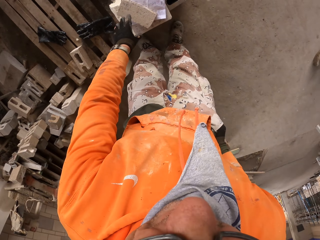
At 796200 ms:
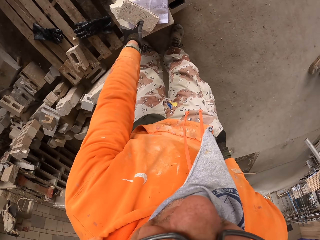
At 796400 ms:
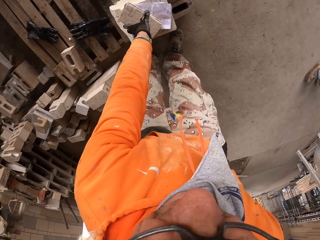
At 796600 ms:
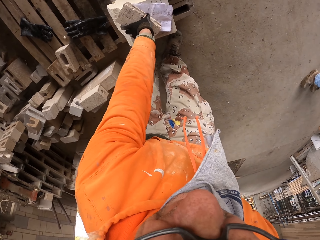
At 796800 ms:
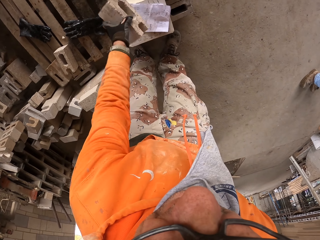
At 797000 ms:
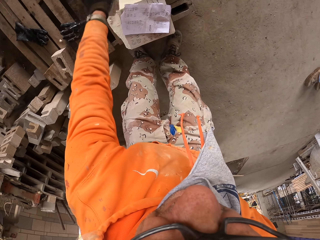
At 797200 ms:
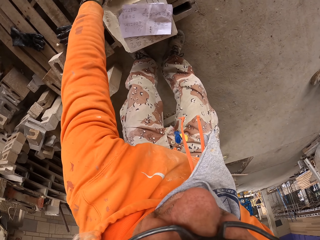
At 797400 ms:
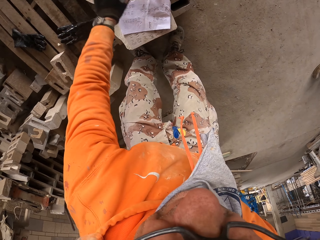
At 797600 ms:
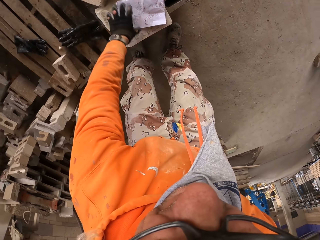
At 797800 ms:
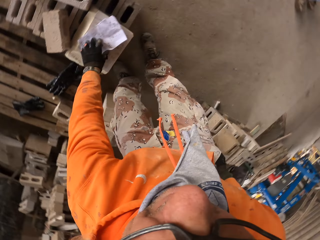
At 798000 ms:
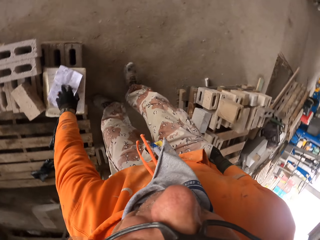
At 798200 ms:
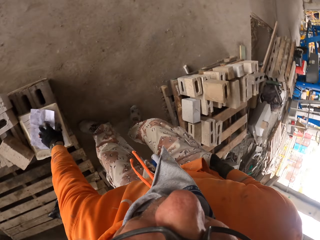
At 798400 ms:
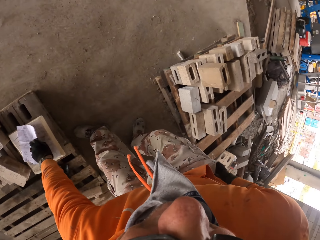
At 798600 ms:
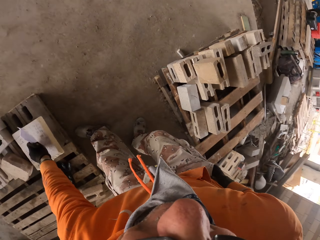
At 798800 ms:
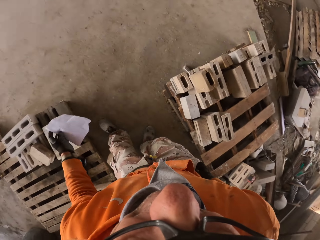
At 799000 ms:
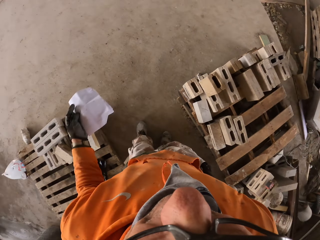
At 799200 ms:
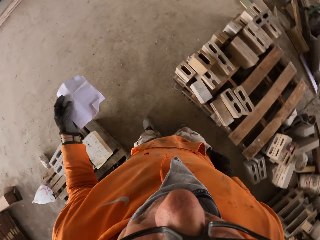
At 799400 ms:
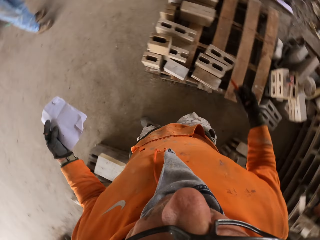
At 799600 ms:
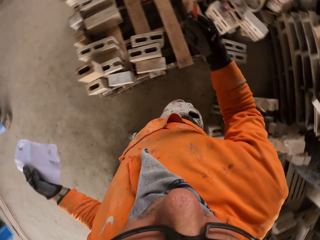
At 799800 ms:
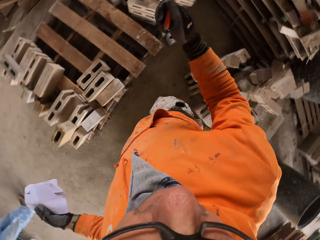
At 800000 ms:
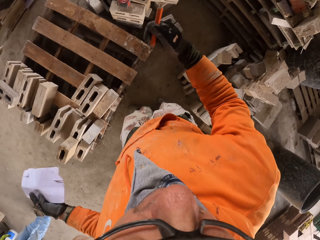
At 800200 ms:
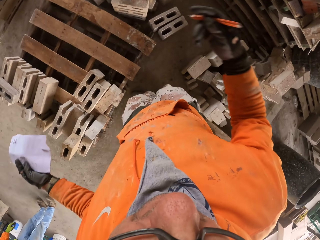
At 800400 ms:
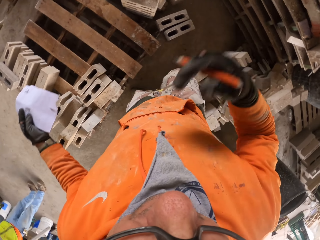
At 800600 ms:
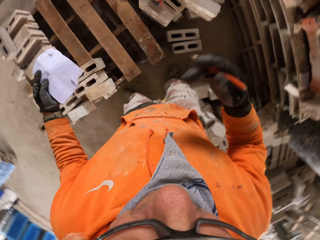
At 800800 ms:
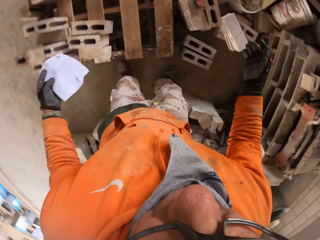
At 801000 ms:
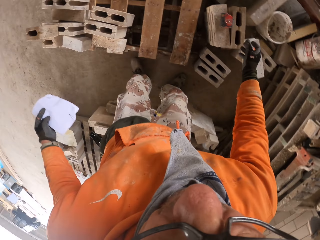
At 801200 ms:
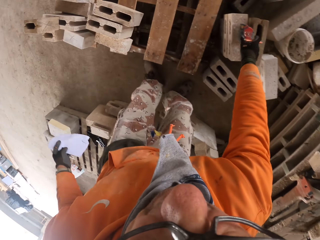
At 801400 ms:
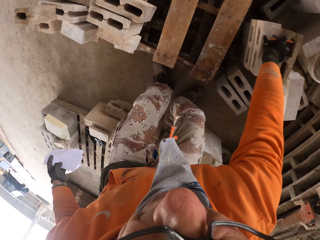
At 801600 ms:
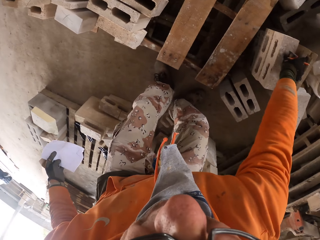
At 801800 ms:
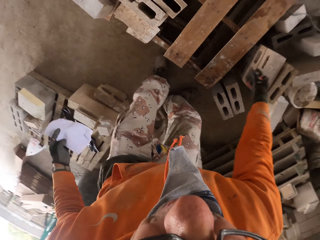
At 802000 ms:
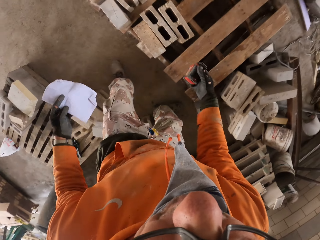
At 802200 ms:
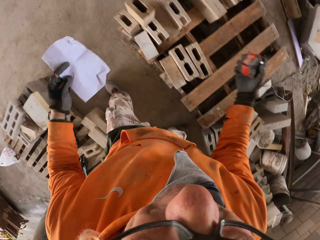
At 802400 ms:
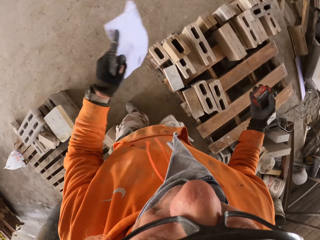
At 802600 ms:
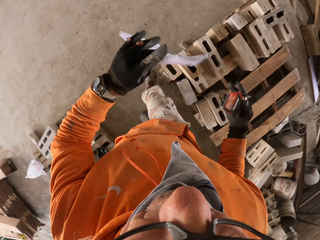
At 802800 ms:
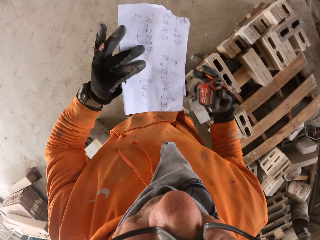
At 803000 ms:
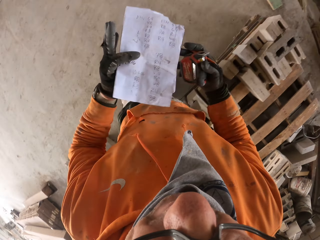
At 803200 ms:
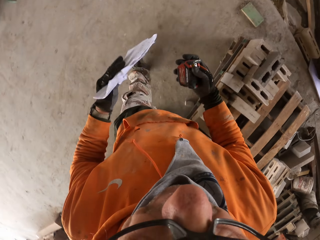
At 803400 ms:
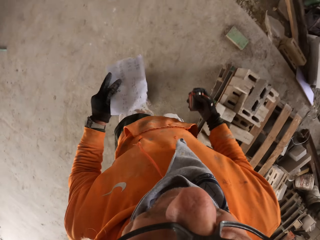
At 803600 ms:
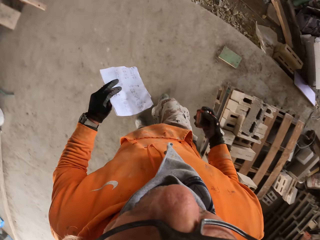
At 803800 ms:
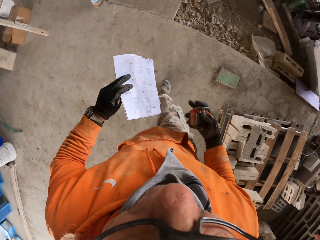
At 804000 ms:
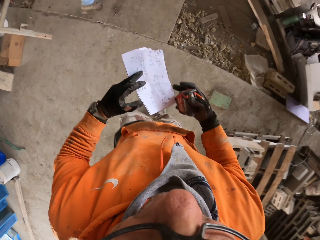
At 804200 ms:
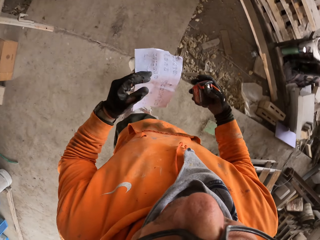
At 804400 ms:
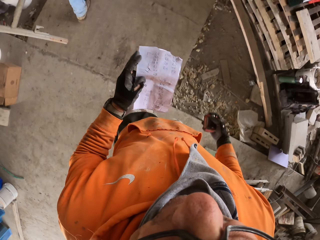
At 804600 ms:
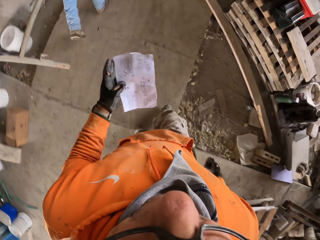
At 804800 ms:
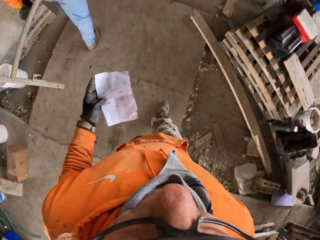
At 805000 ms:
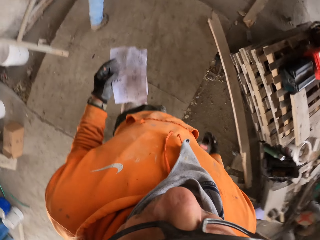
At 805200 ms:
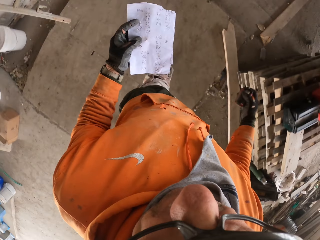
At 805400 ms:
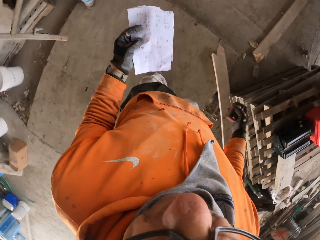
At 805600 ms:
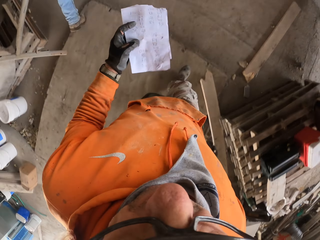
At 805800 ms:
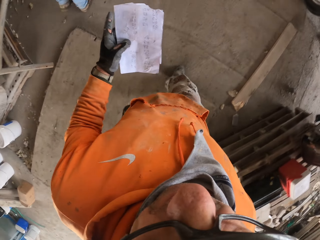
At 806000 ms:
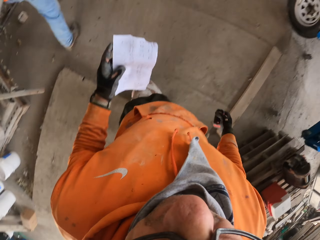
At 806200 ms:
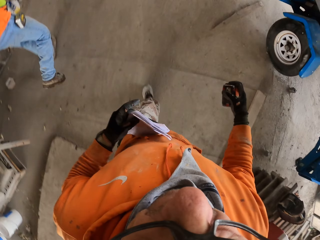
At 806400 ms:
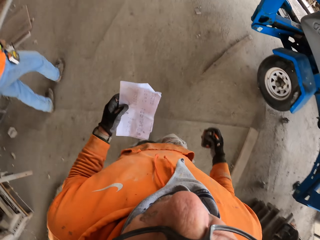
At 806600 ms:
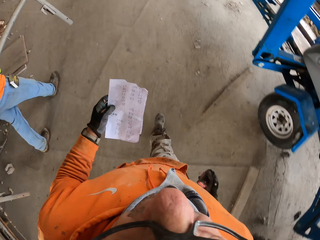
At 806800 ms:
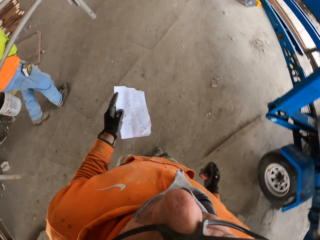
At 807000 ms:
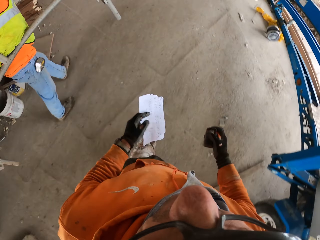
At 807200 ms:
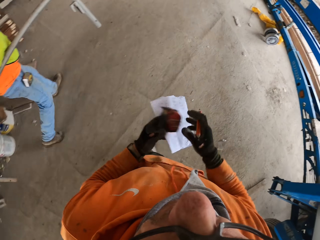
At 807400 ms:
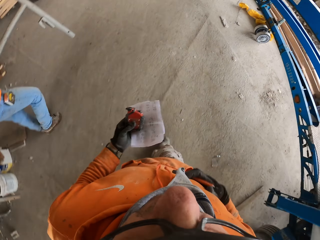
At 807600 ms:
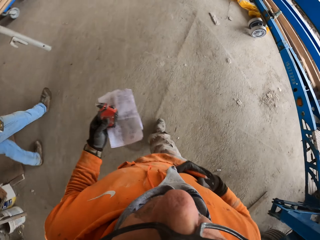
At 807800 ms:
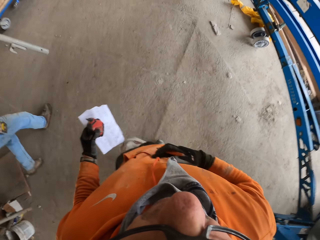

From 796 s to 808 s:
The camera wearer moves the brick on the other bricks. They pick the brick. They pick up the paper from the brick. They look around the workshop. They pick up the tape measure from the brick. They walk around the workshop.

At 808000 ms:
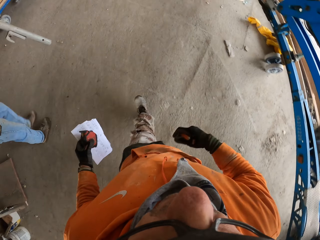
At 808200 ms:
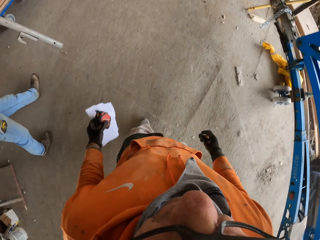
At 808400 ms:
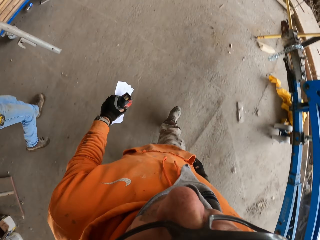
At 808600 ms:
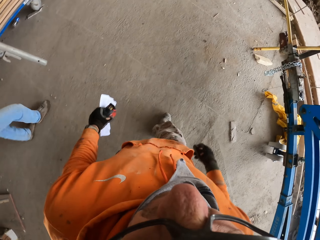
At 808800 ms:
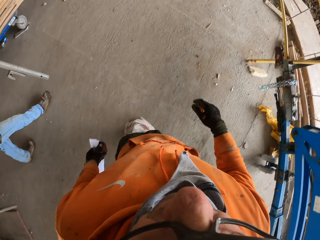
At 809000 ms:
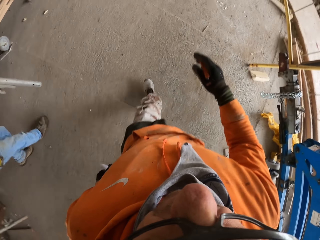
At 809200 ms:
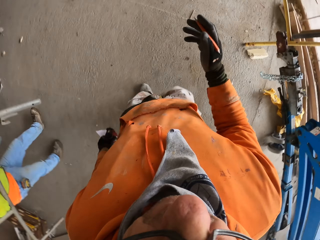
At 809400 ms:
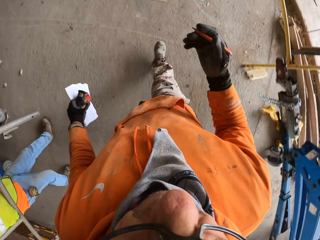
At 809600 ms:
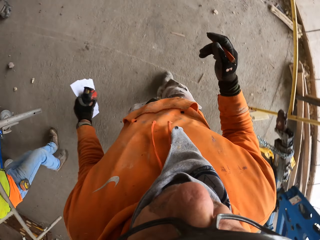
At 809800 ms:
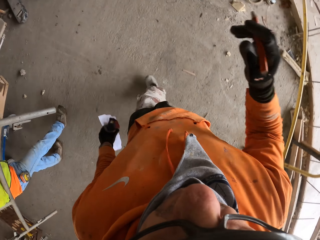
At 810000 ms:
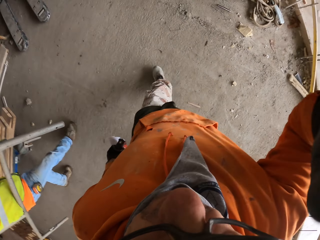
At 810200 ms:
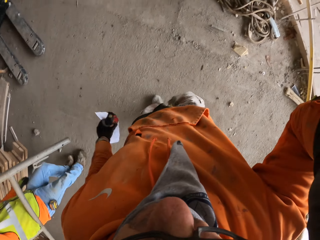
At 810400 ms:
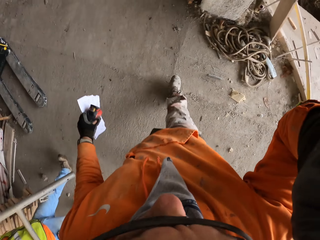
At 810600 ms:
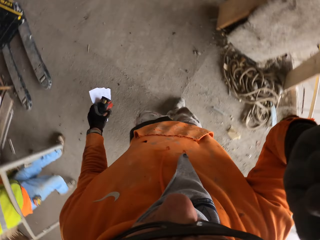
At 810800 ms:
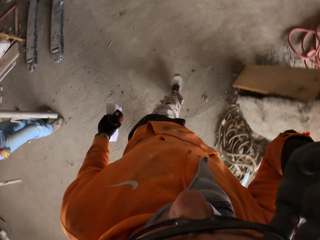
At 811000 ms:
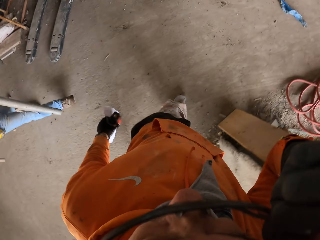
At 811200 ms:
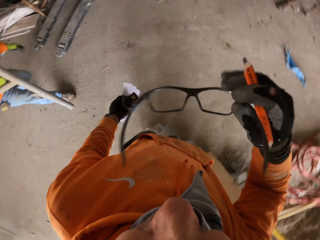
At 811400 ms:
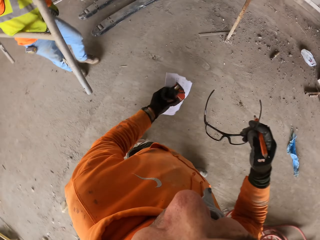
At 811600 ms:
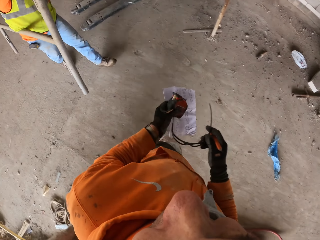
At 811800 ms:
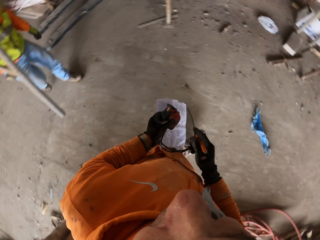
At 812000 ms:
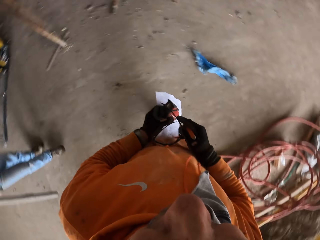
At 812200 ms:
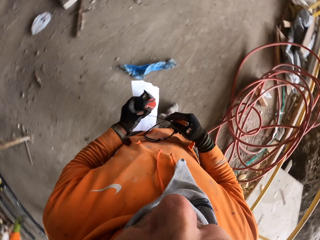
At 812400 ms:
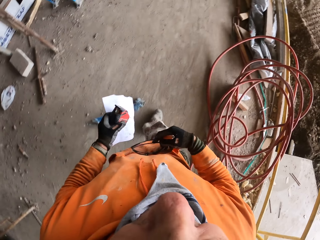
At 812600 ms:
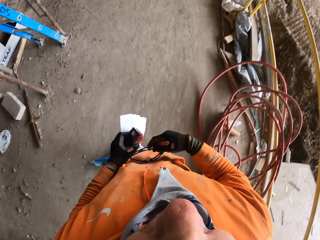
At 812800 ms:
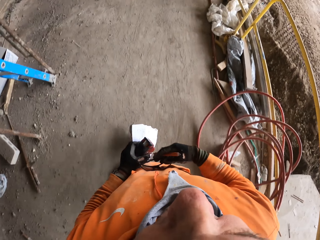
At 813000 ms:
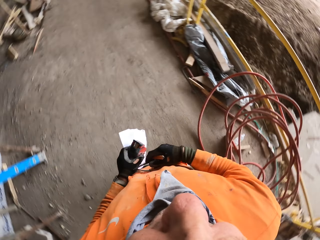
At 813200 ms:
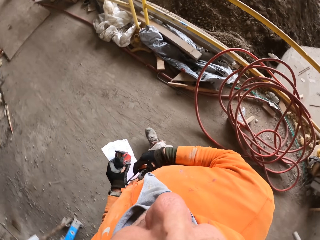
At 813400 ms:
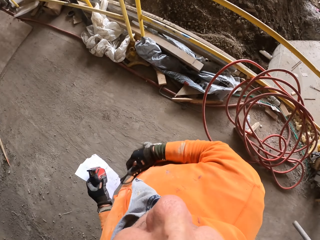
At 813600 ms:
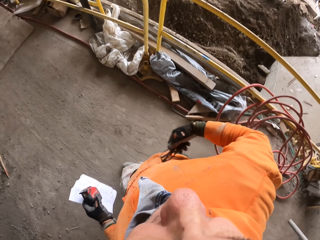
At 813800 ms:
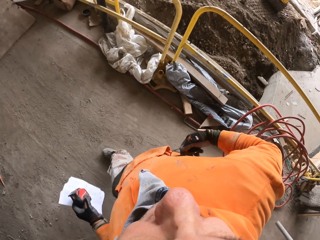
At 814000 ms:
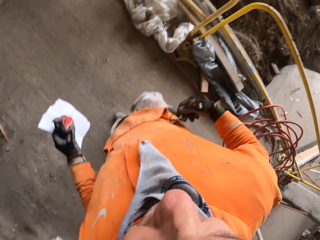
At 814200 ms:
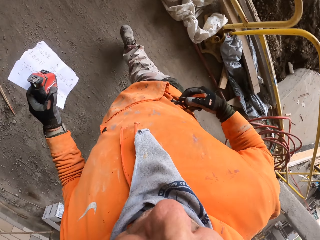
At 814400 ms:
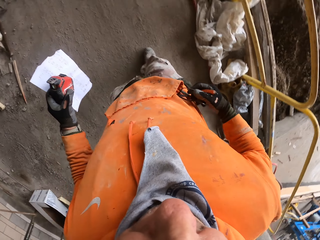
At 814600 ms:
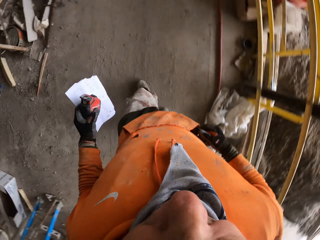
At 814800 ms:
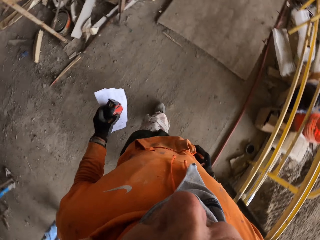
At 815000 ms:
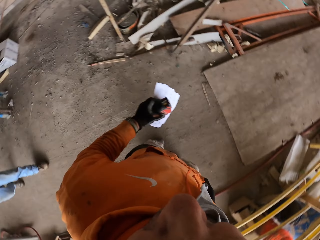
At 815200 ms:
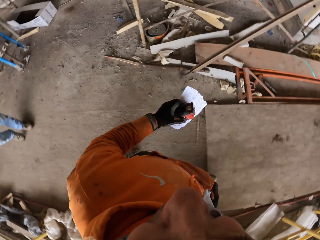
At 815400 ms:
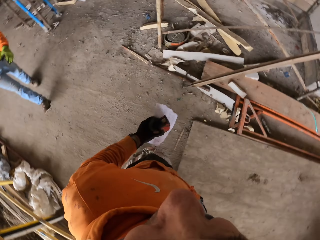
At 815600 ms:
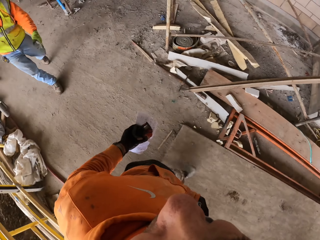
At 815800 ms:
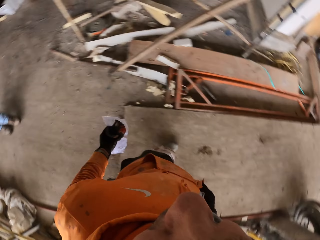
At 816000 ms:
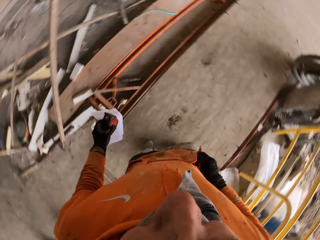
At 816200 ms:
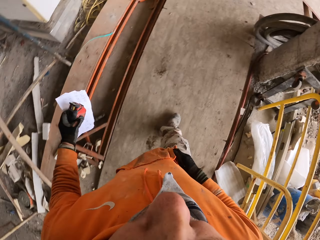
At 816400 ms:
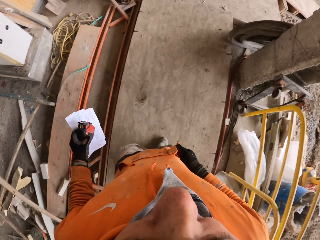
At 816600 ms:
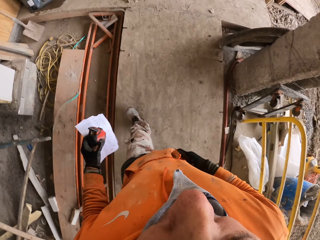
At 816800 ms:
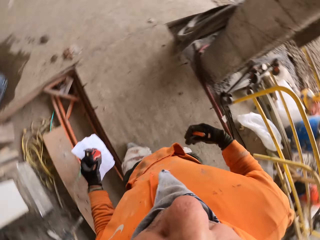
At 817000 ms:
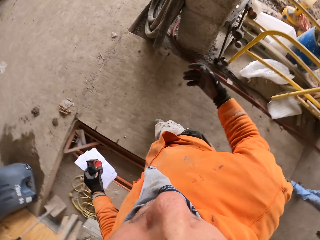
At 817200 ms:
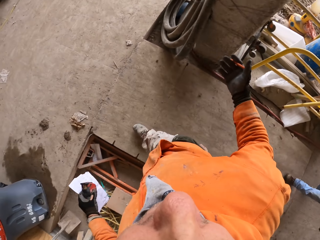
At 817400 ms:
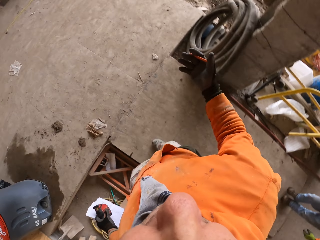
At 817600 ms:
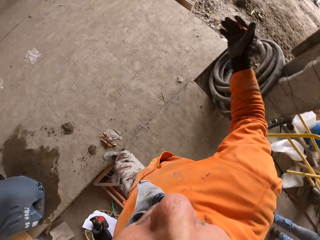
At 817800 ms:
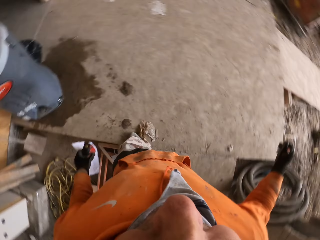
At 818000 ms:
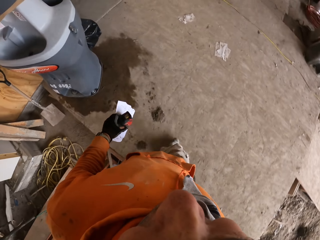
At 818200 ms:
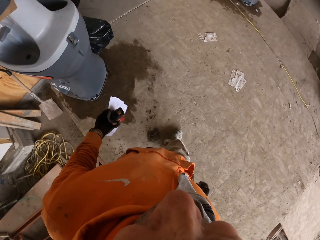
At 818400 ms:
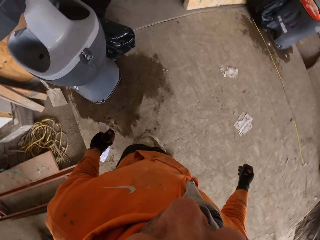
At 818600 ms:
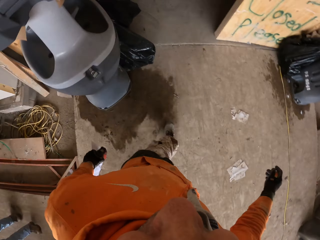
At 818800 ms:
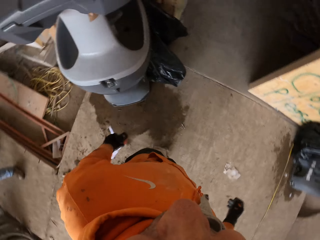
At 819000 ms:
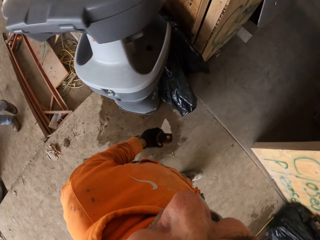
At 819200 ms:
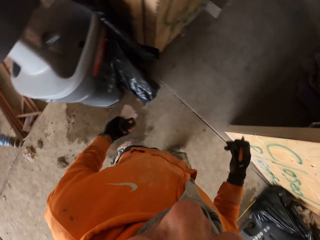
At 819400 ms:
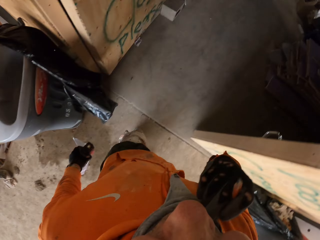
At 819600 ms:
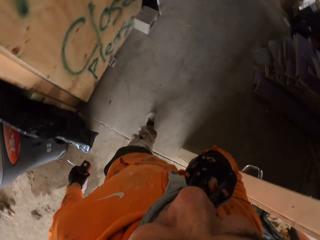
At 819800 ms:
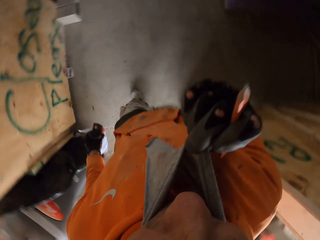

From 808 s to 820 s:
The camera wearer removes the spectacles. They look around the workshop. They walk around the workshop. They put the spectacles in a pocket.
